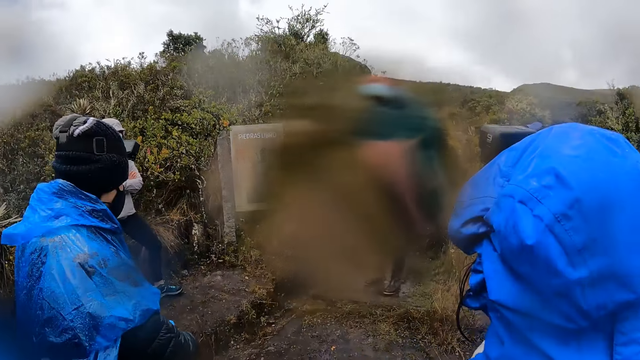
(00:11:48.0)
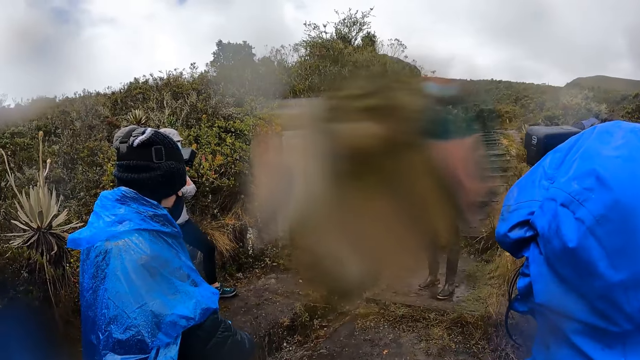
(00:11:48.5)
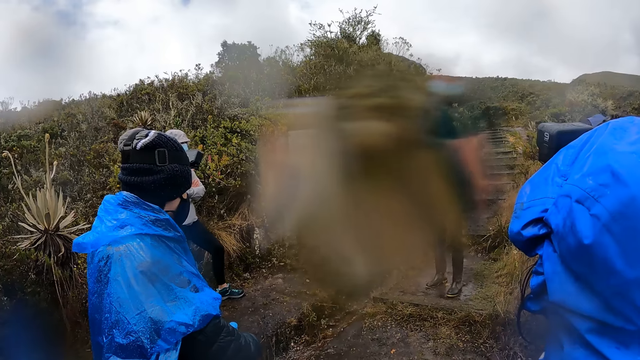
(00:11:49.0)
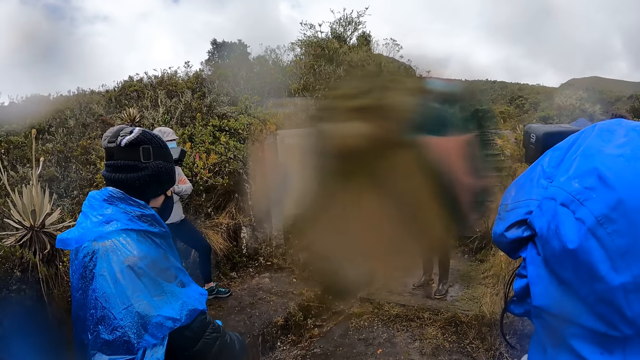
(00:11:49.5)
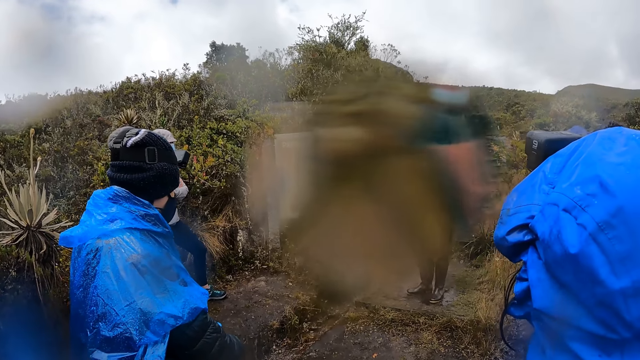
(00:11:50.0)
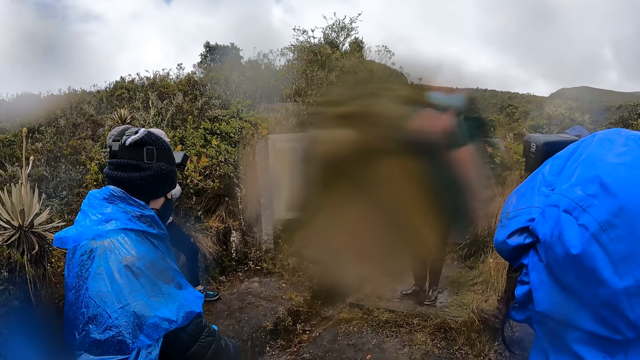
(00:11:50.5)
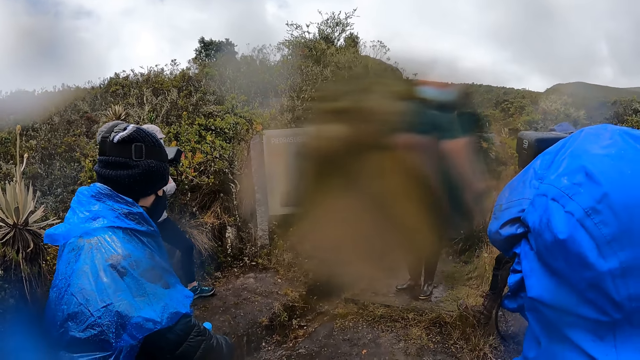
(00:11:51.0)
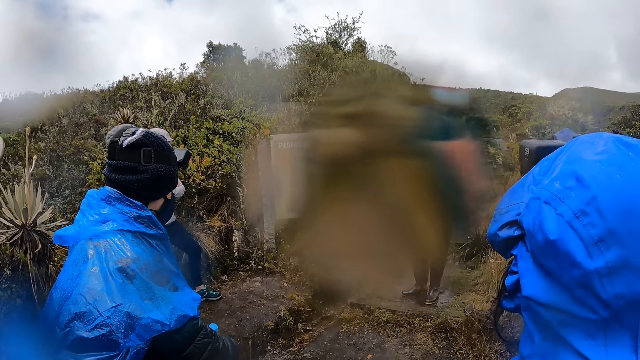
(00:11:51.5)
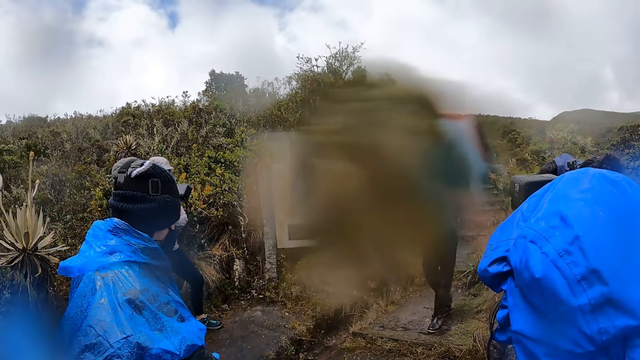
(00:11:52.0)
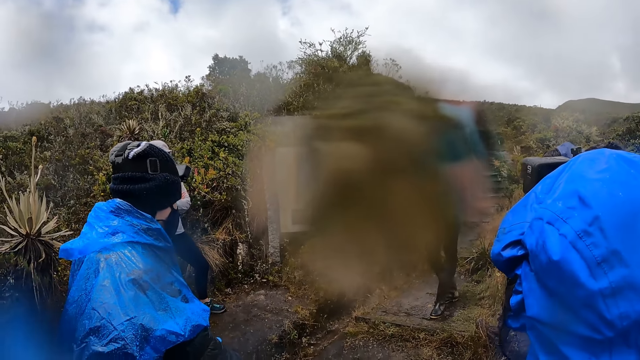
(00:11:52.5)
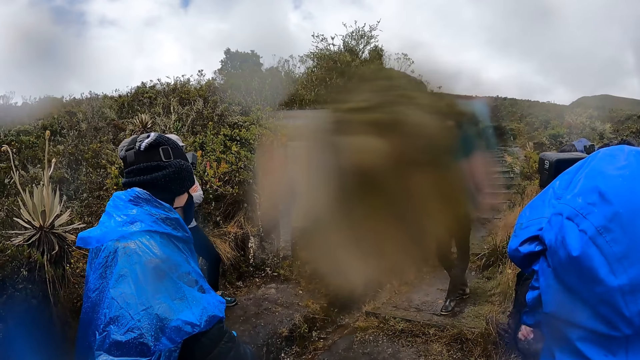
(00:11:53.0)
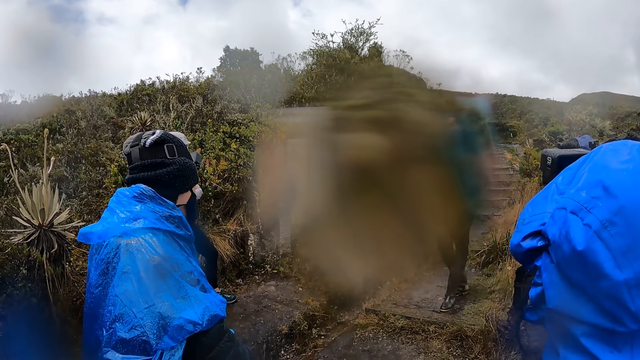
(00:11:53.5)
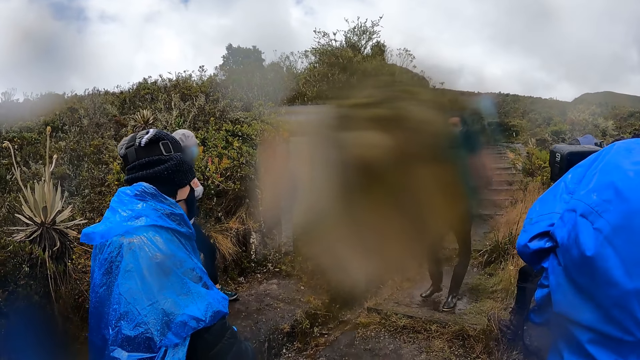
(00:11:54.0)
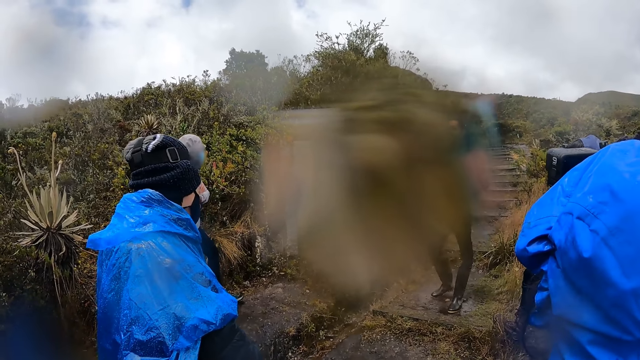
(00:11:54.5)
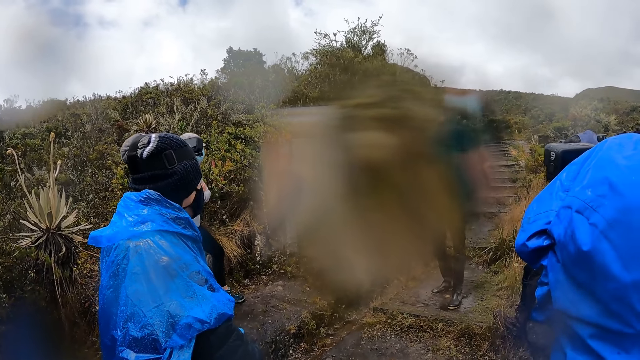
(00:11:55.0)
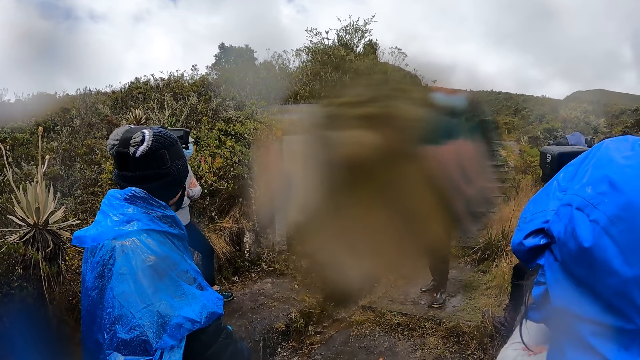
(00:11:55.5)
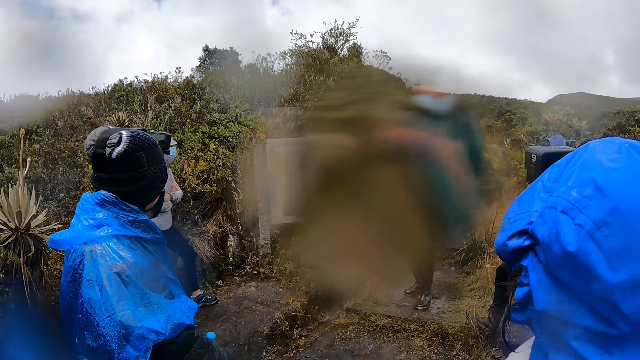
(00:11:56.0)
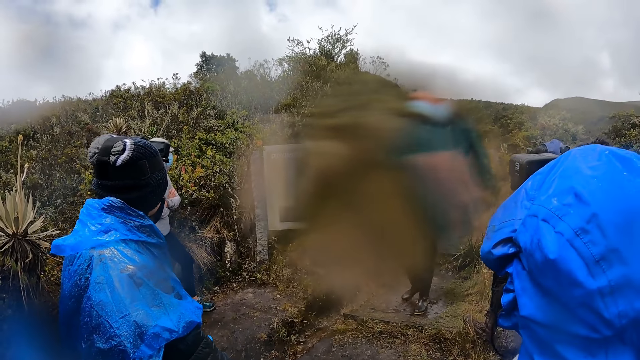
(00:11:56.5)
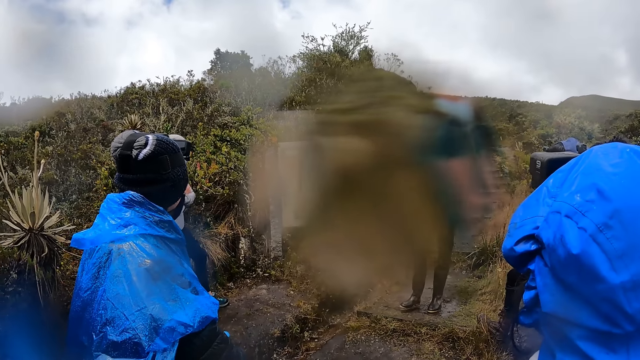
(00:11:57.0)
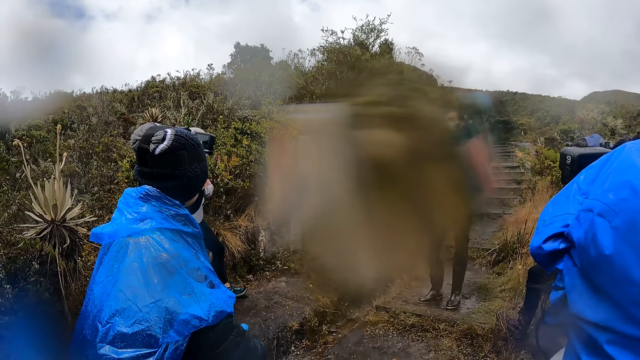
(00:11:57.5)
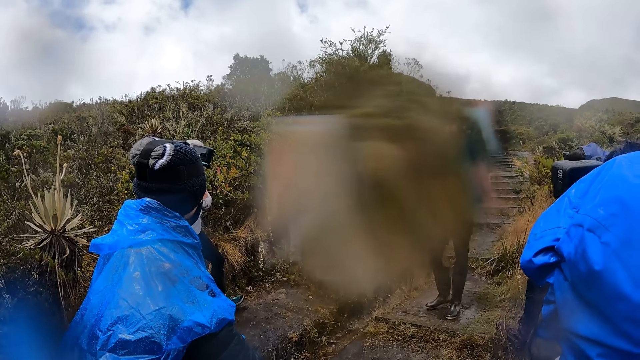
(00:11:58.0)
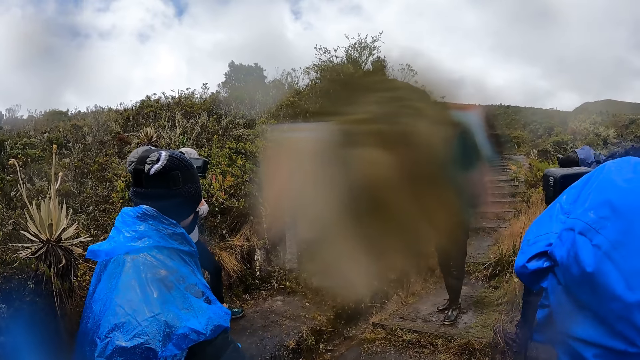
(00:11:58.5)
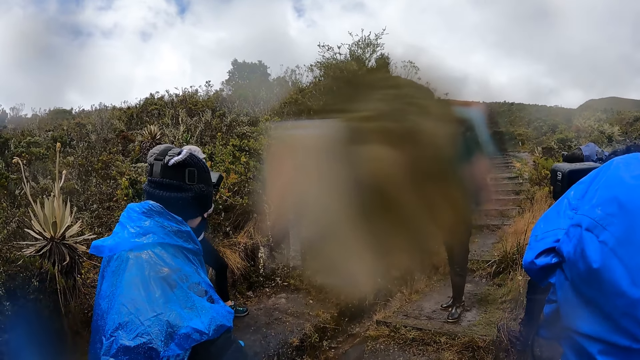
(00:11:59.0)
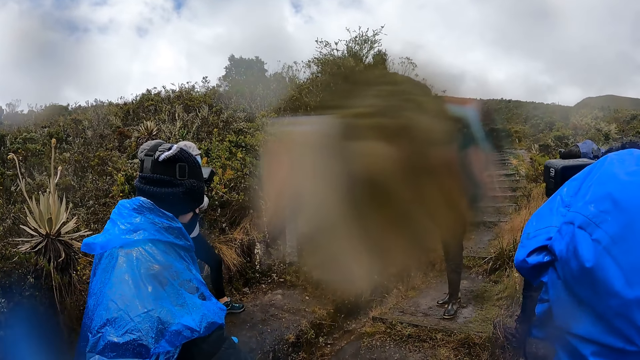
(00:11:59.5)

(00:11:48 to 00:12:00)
A man moves his legs.

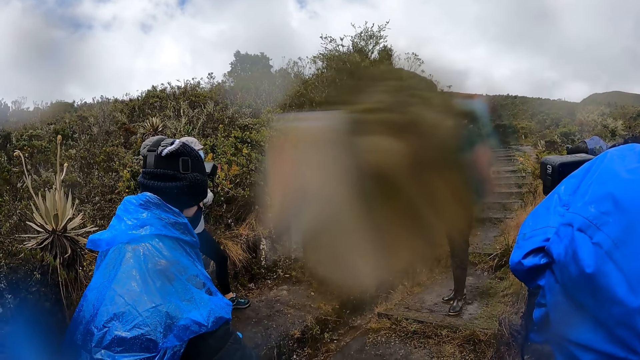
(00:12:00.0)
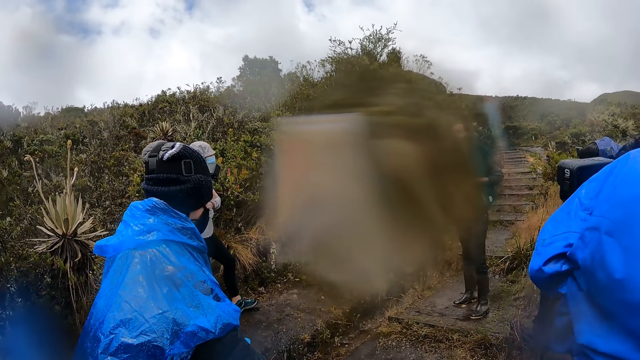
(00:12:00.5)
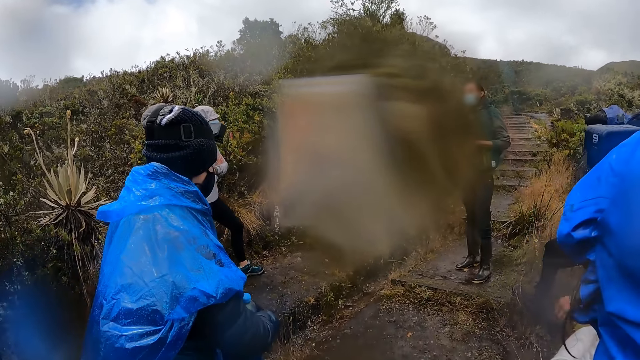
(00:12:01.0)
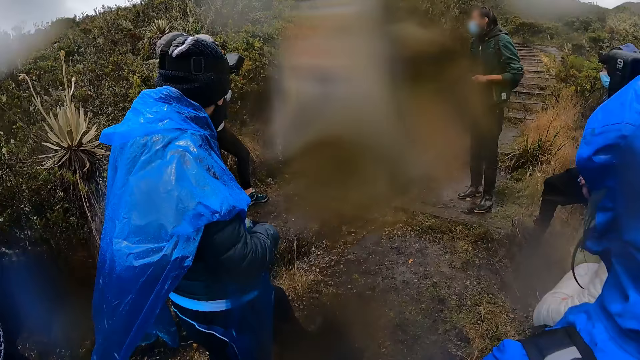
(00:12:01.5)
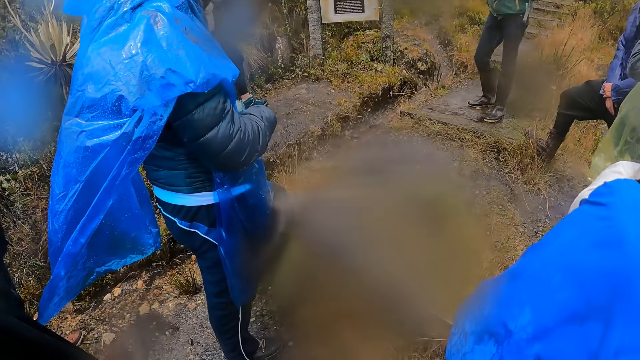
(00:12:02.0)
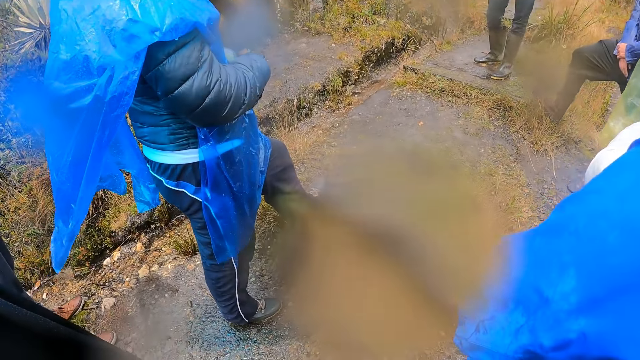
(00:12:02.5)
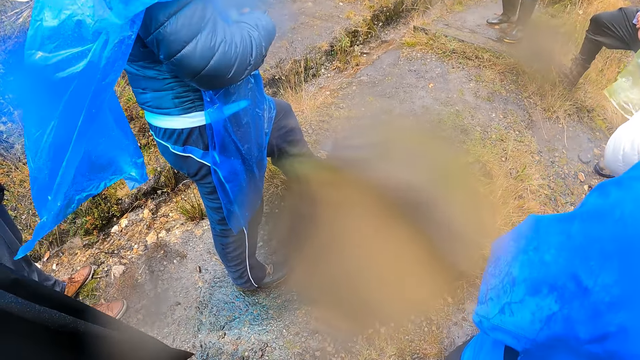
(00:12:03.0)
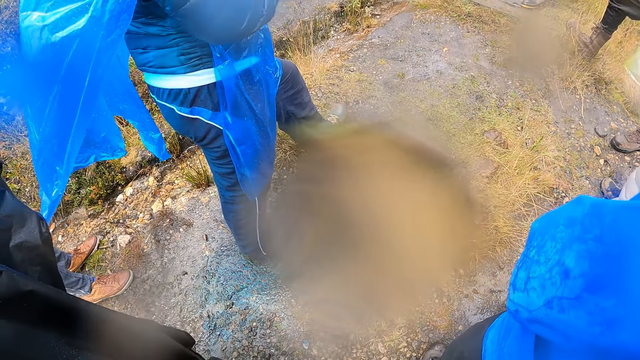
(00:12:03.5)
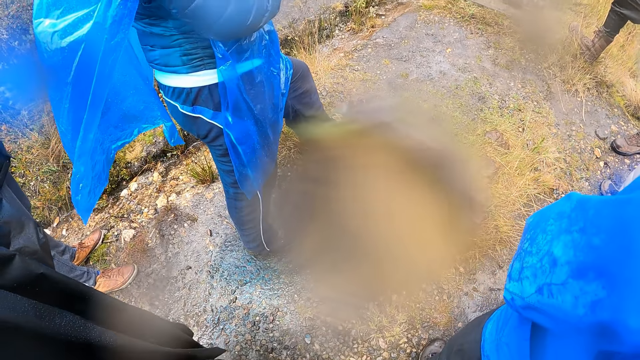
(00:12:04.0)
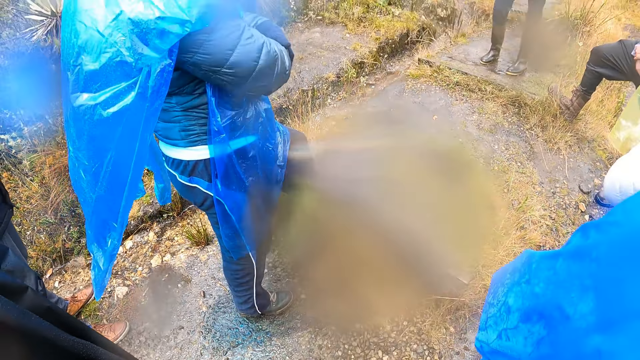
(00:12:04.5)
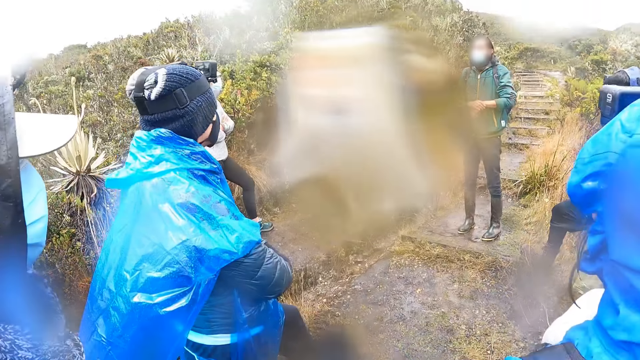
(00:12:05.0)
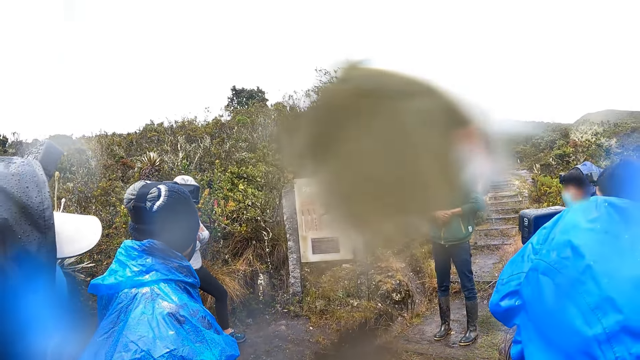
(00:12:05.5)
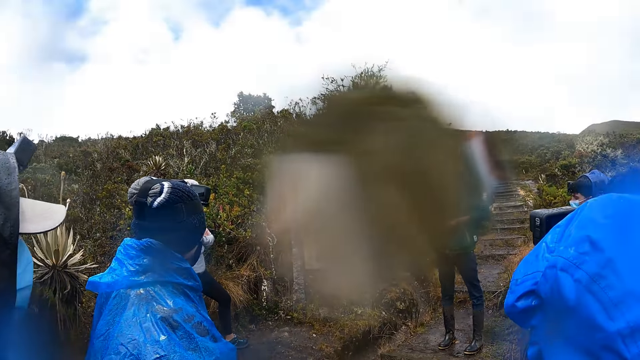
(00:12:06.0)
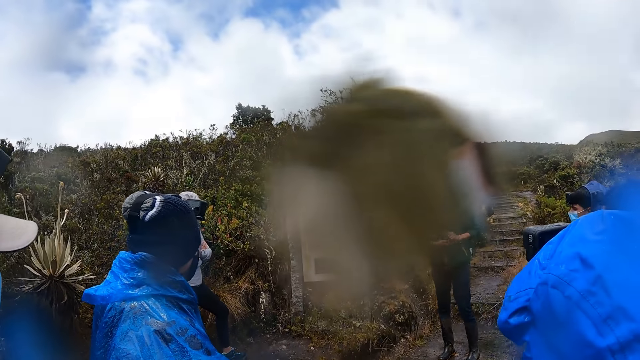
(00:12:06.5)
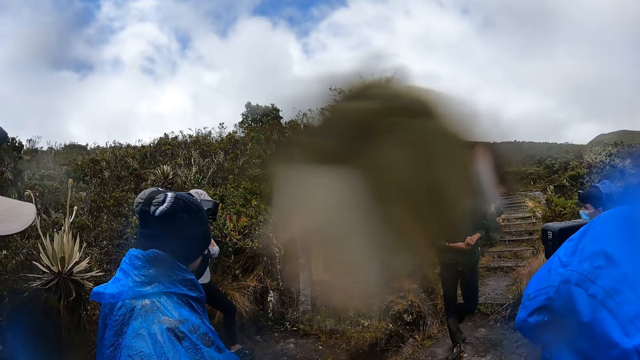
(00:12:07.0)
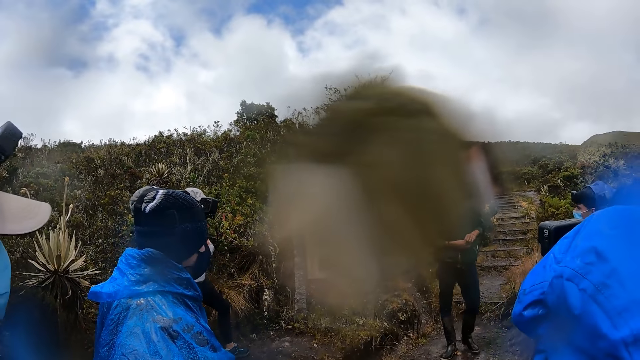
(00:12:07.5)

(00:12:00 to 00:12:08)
A woman moves her hands. The camera wearer looks around.
